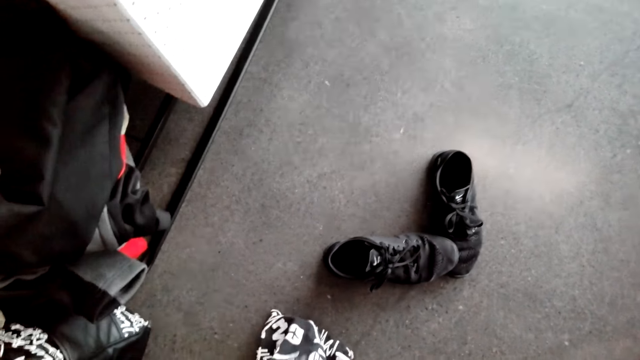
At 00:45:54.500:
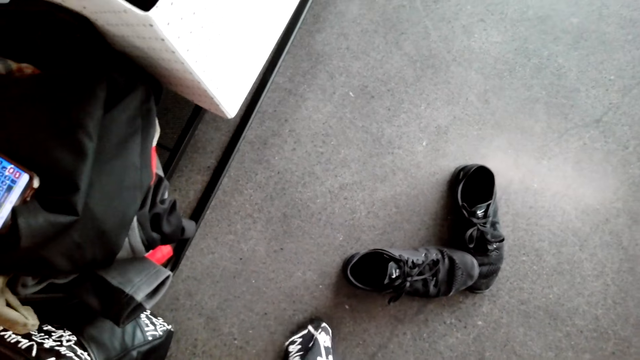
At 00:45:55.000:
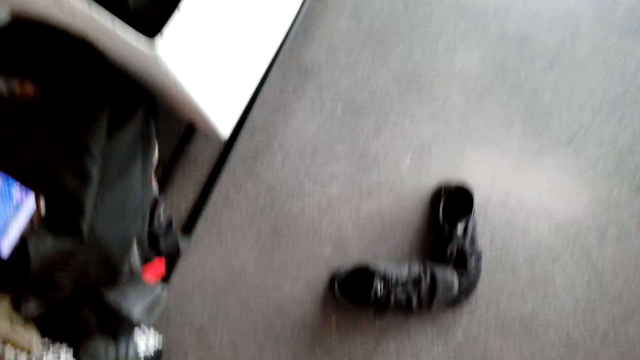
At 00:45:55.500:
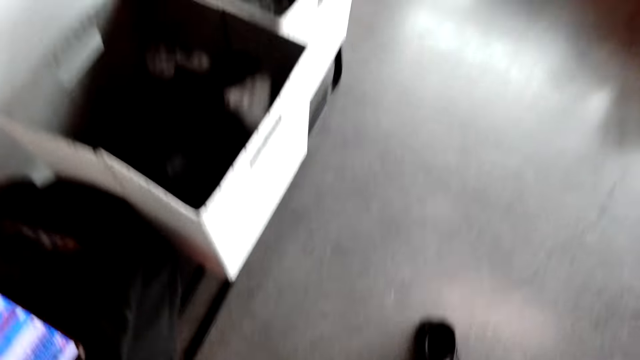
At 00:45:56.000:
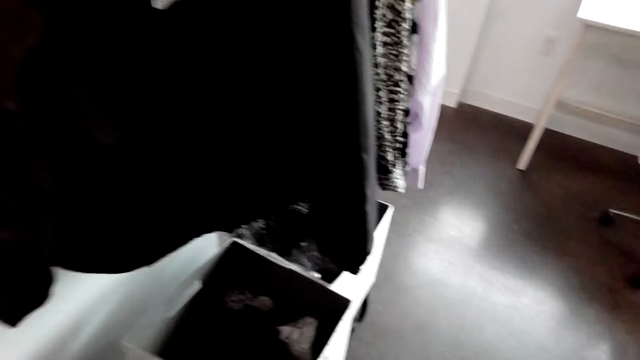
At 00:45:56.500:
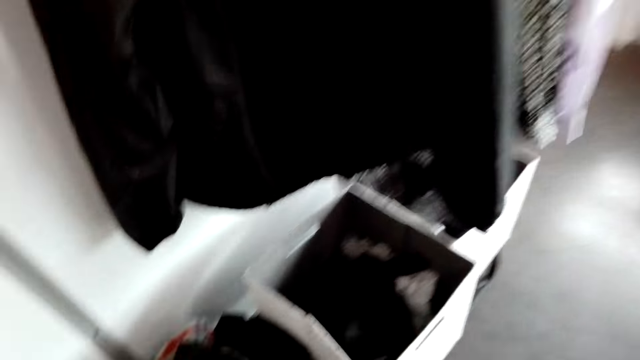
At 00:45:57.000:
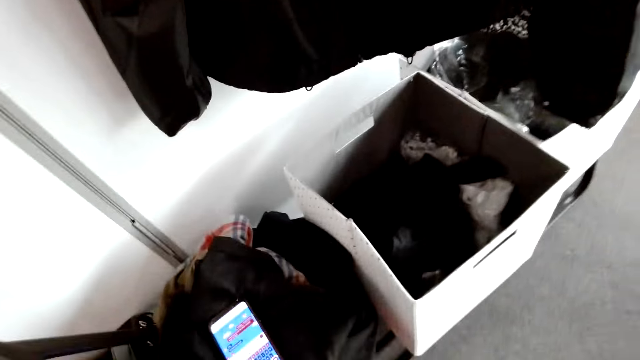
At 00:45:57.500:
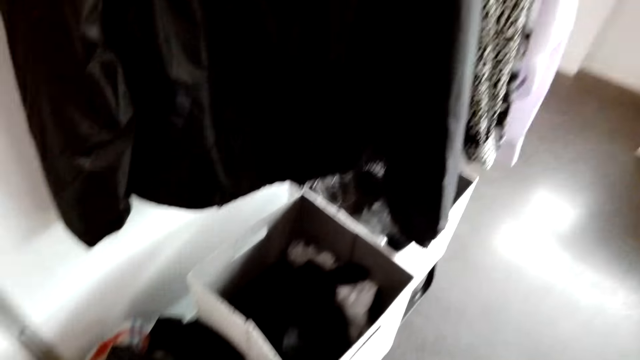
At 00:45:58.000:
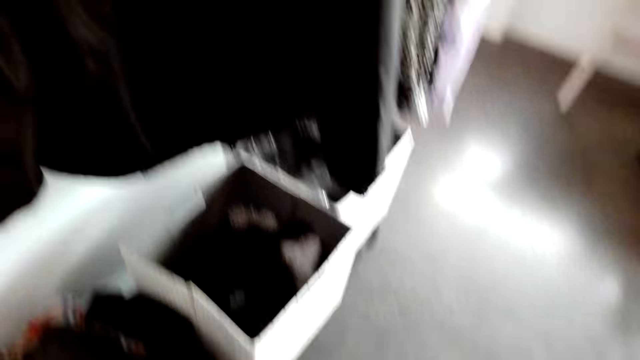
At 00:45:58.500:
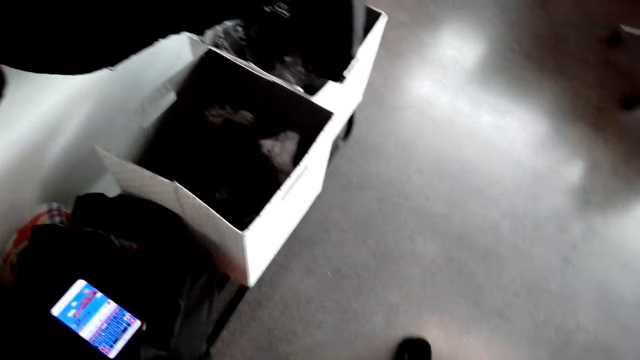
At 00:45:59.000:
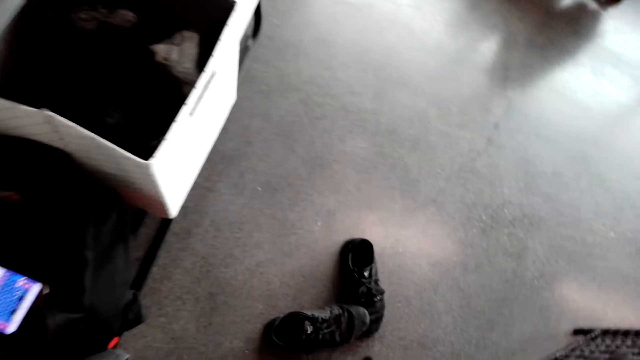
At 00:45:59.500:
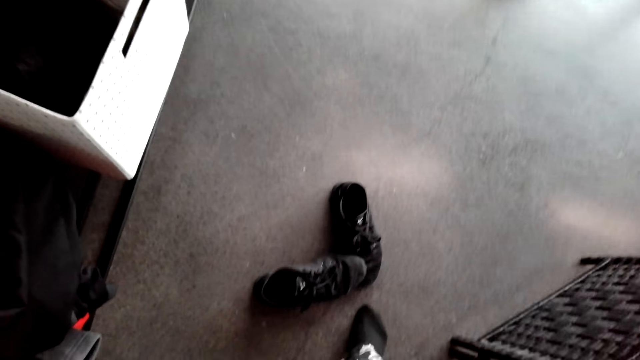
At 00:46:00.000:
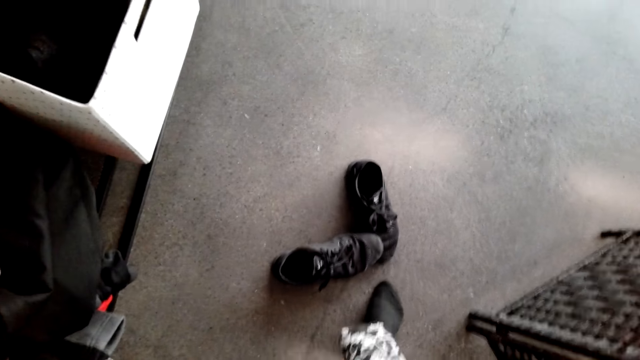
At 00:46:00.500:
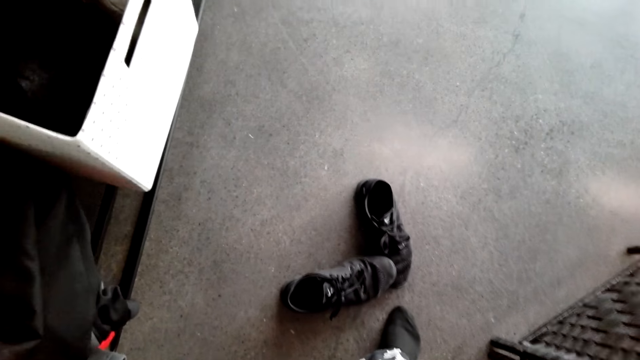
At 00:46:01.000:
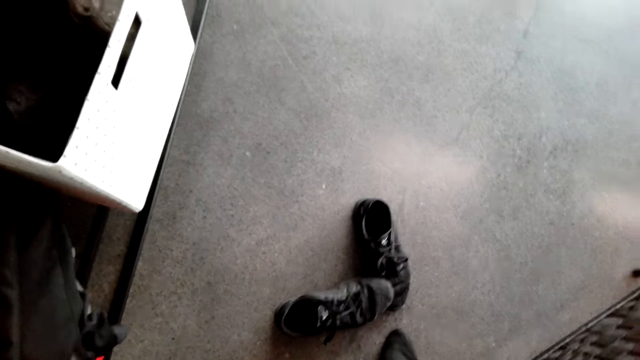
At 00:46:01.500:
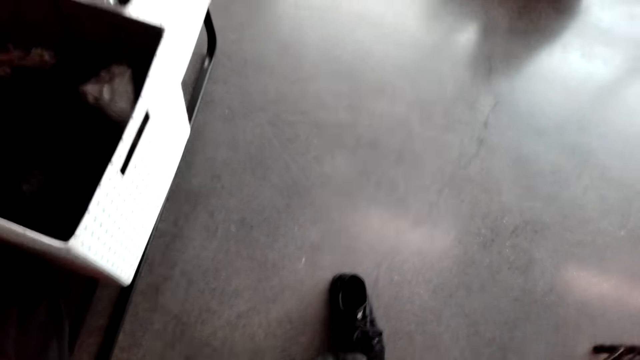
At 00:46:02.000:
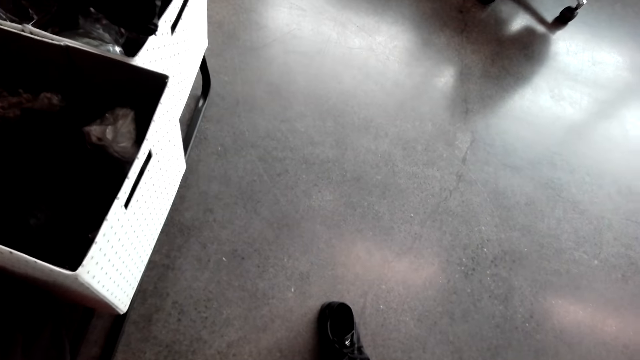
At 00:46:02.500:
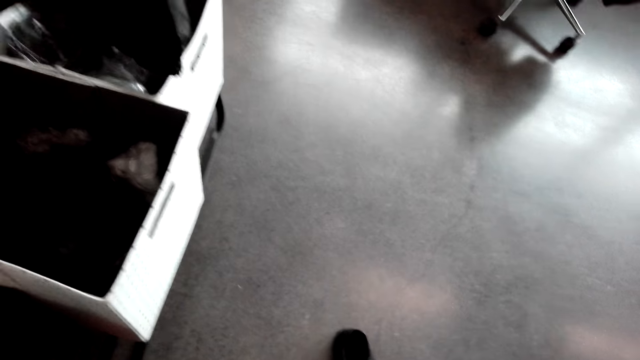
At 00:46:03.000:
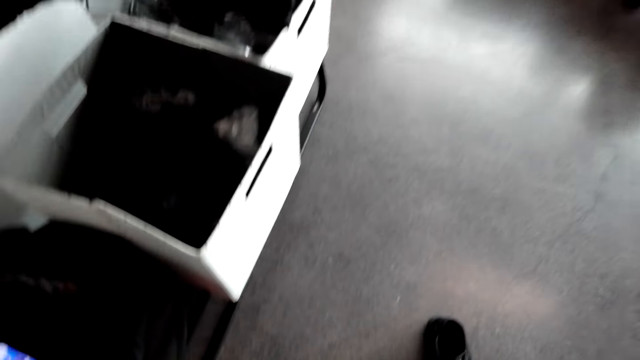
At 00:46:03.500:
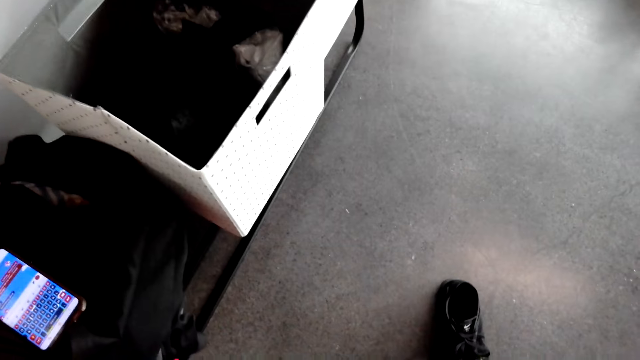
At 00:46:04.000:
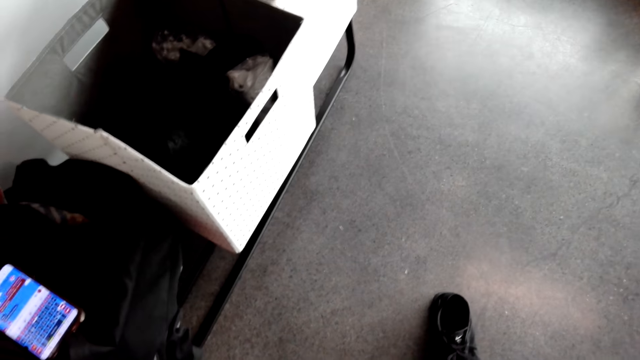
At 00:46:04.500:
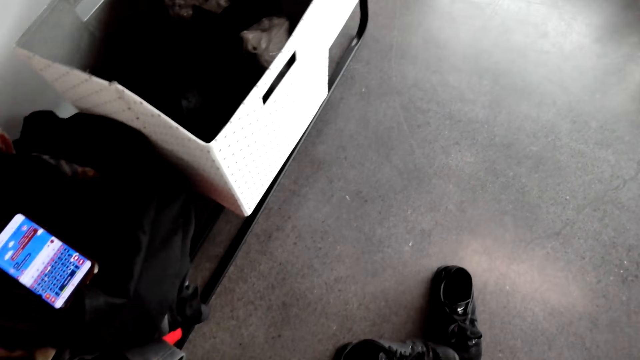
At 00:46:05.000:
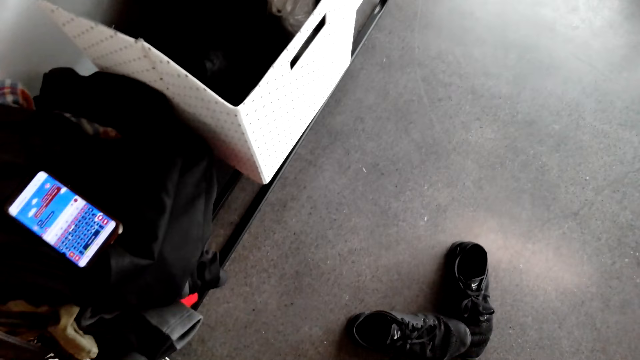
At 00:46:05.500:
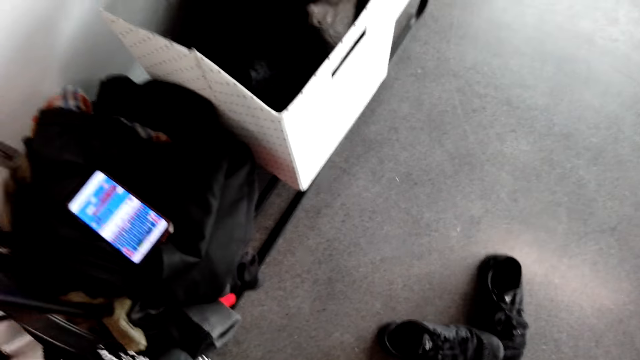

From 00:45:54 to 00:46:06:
The camera wearer wears the pants. They pick the cloth.

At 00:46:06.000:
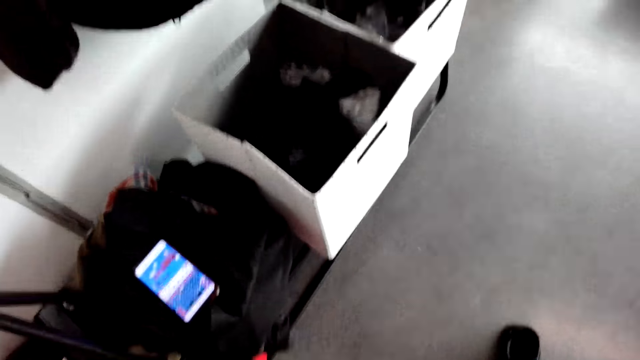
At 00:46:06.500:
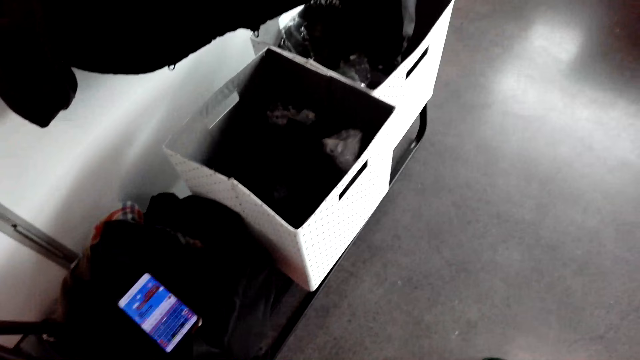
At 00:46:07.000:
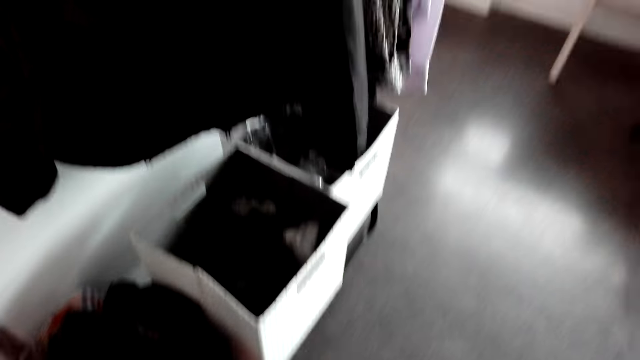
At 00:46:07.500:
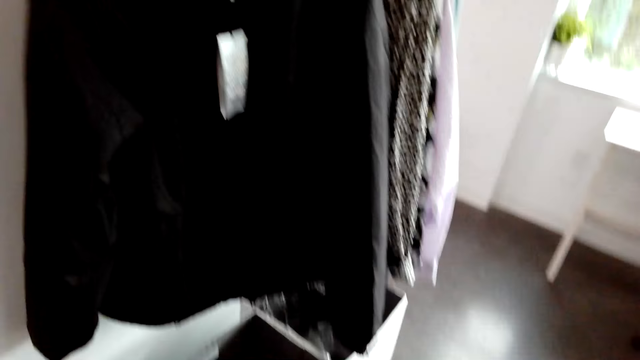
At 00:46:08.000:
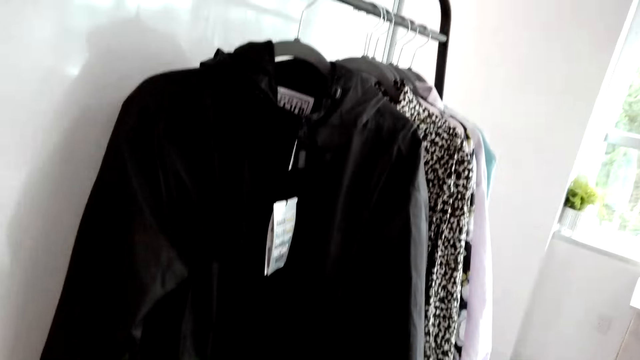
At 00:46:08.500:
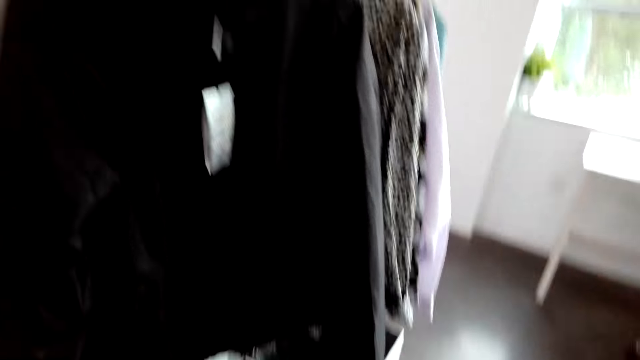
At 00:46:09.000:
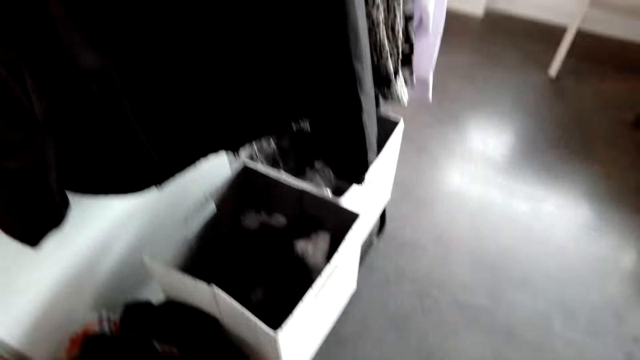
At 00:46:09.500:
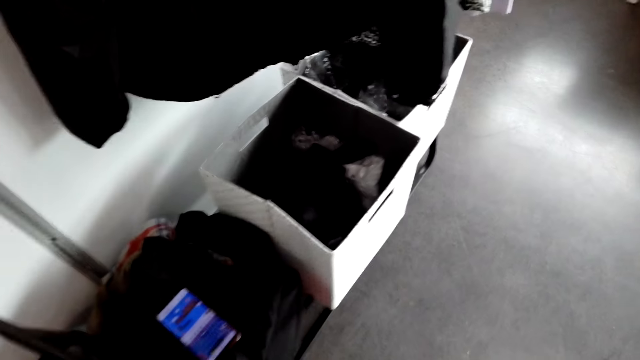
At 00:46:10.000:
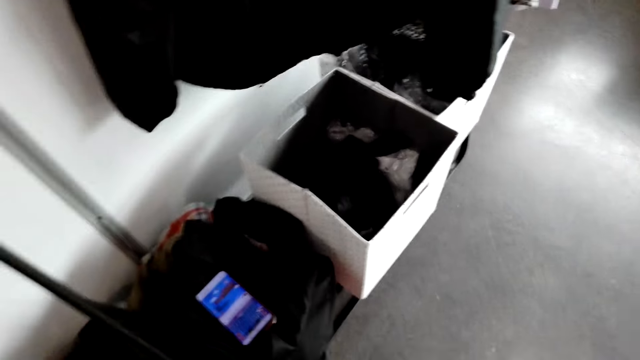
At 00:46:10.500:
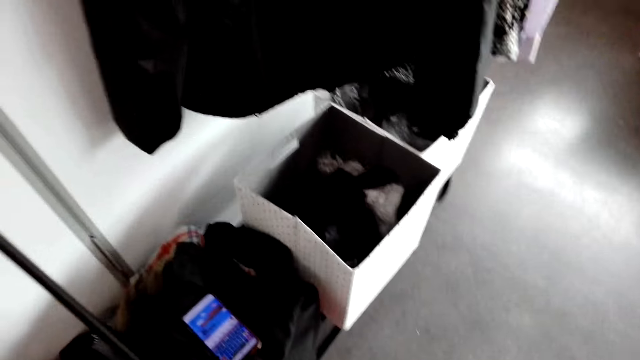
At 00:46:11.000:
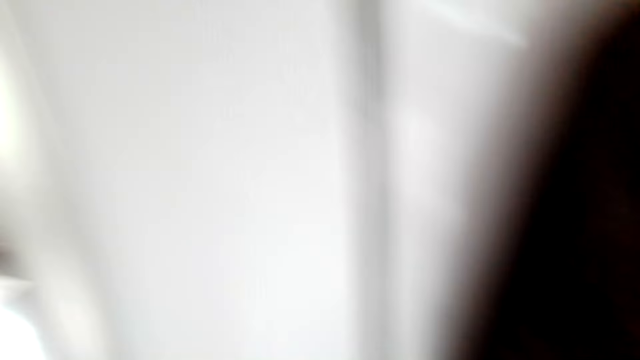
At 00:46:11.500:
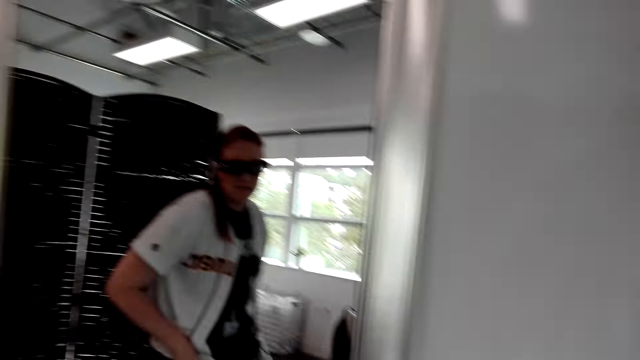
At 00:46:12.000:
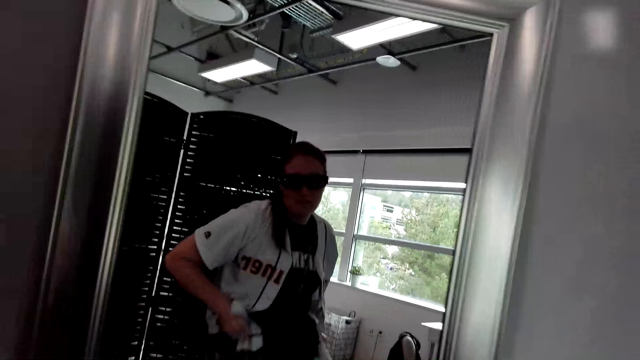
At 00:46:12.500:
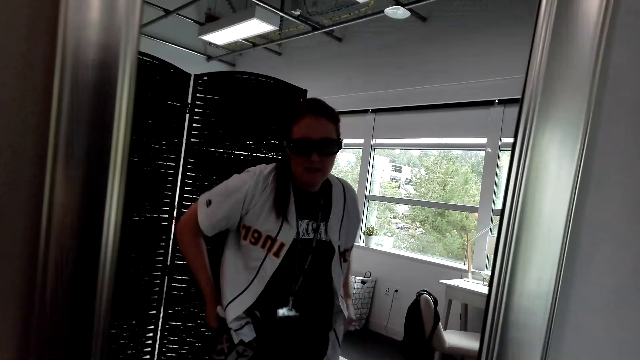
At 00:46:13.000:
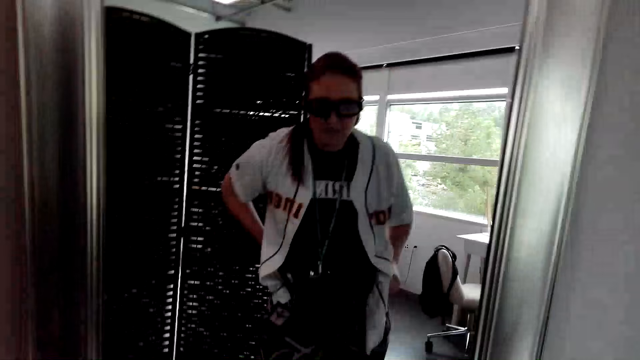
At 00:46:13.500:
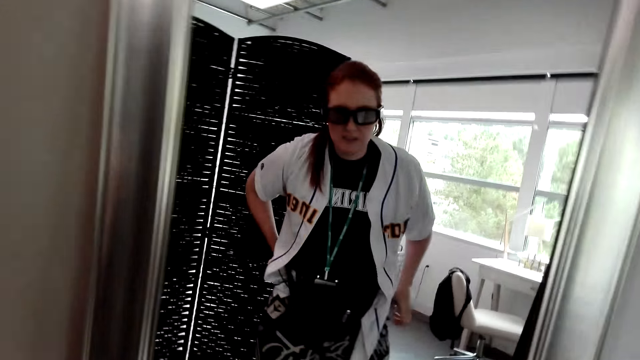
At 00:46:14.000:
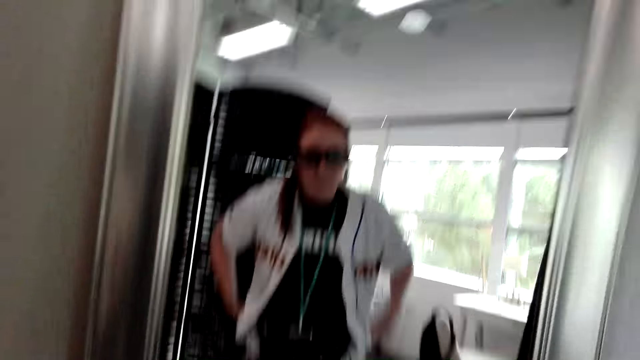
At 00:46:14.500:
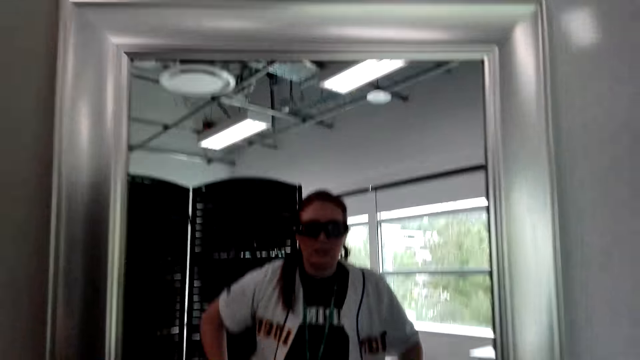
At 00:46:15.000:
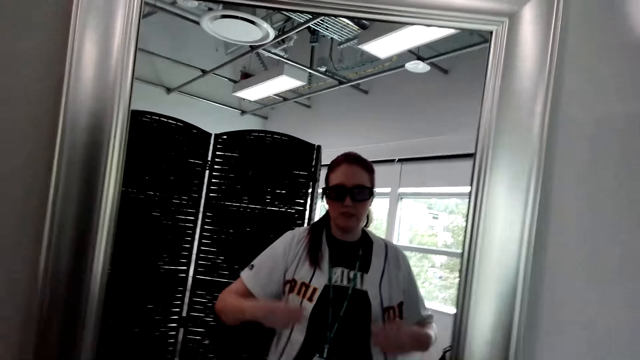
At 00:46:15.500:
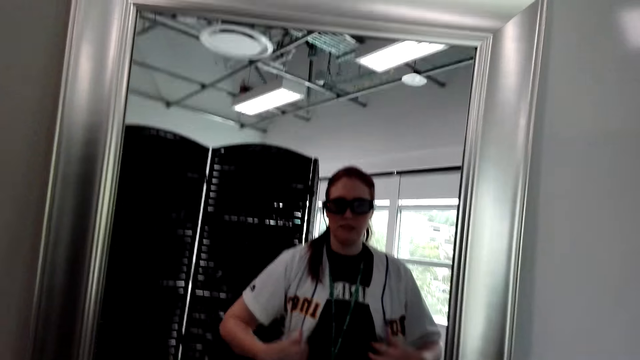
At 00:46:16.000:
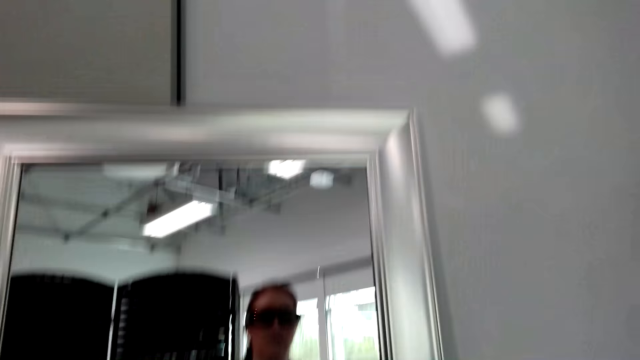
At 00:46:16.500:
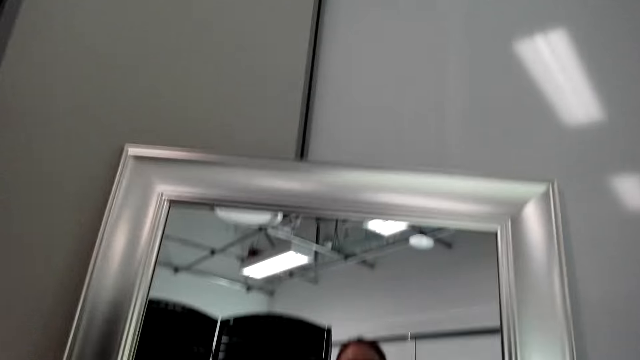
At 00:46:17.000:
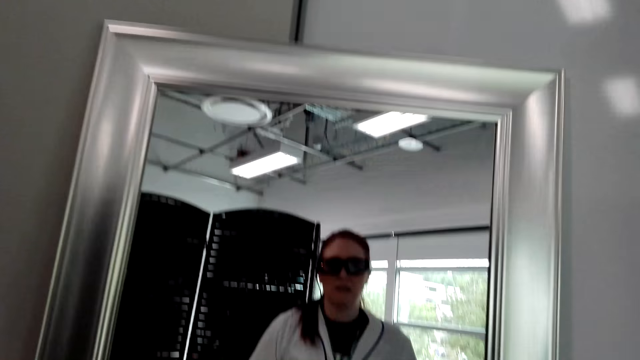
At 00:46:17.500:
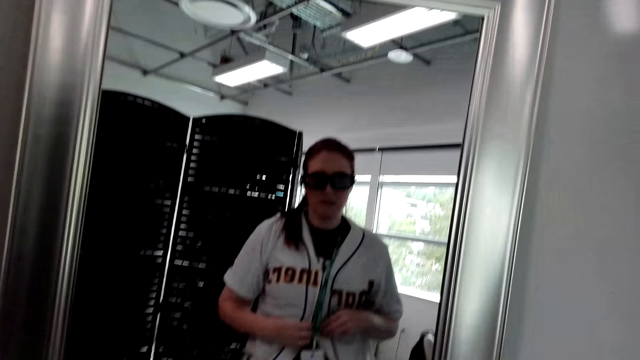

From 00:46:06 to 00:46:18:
The camera wearer adjusts the clothes on her body. She wears the trousers.
